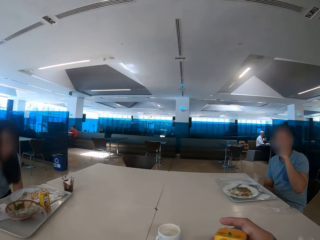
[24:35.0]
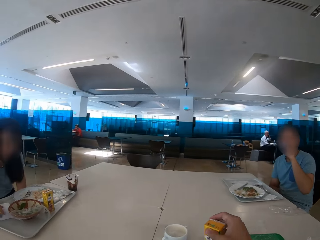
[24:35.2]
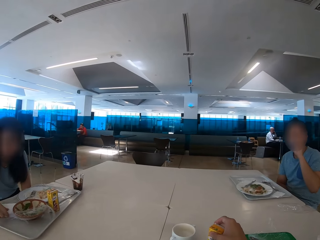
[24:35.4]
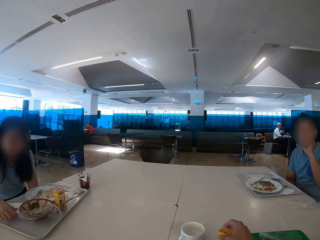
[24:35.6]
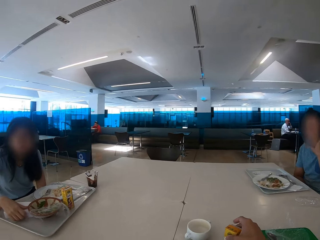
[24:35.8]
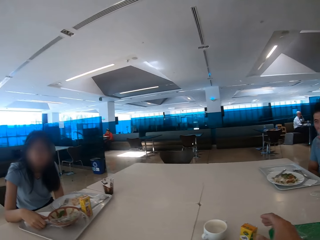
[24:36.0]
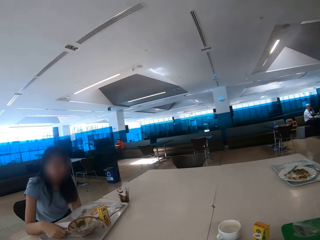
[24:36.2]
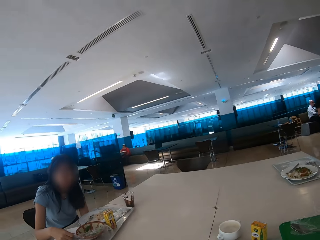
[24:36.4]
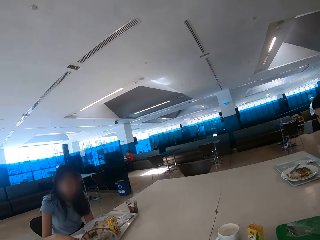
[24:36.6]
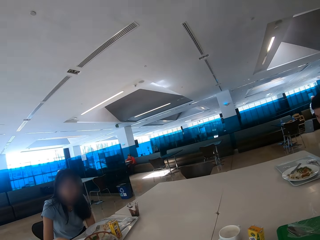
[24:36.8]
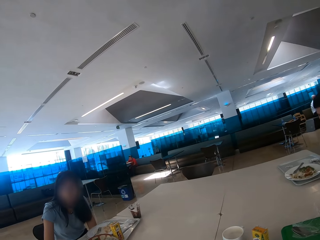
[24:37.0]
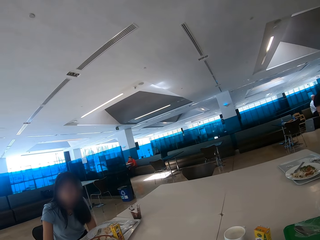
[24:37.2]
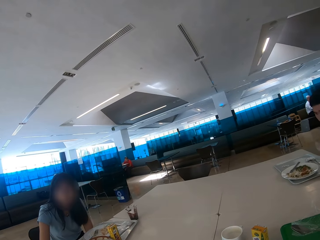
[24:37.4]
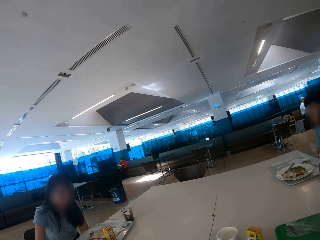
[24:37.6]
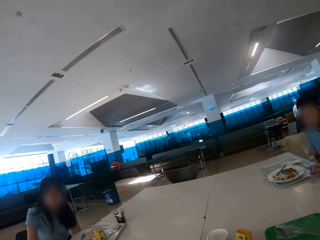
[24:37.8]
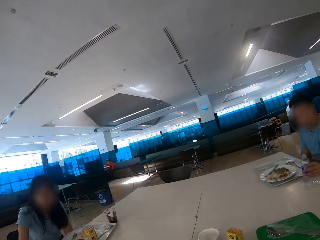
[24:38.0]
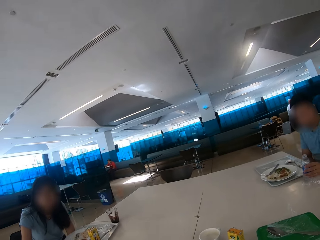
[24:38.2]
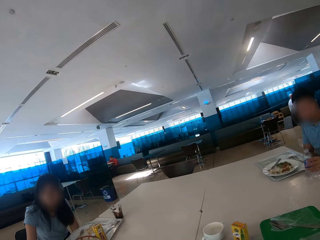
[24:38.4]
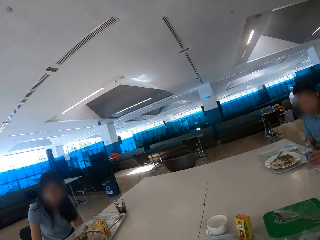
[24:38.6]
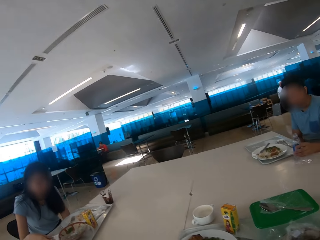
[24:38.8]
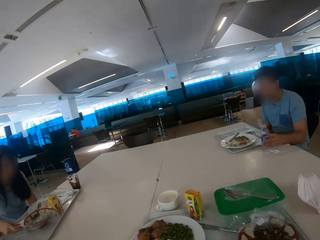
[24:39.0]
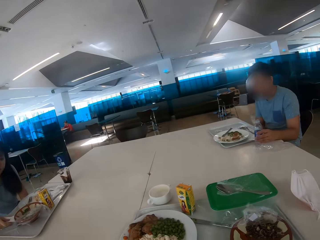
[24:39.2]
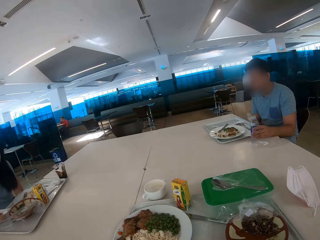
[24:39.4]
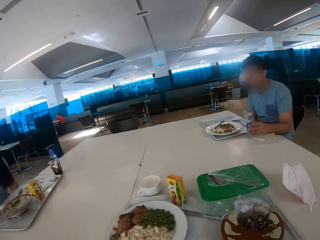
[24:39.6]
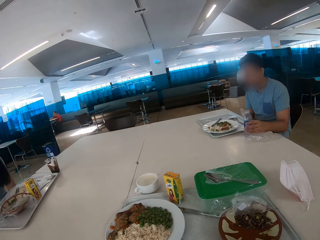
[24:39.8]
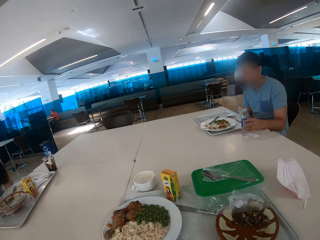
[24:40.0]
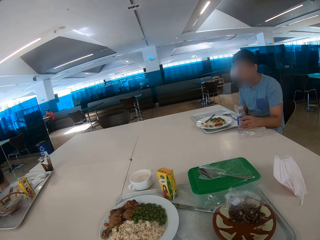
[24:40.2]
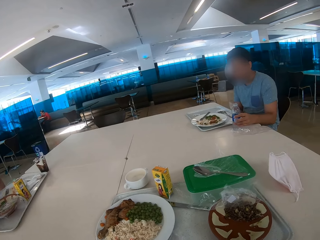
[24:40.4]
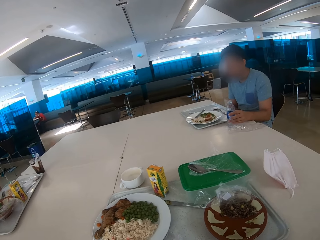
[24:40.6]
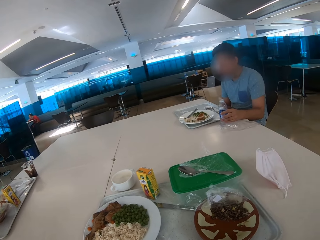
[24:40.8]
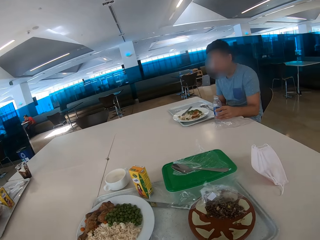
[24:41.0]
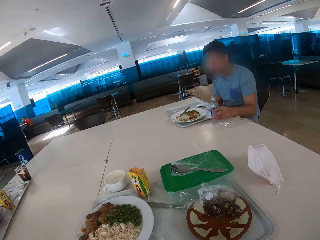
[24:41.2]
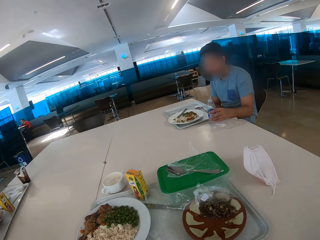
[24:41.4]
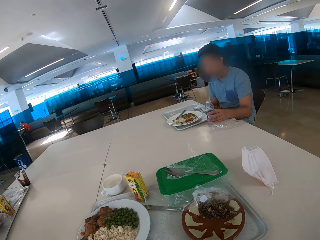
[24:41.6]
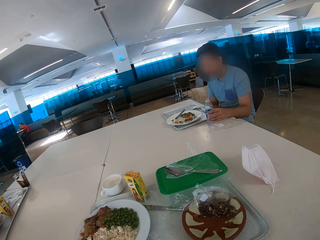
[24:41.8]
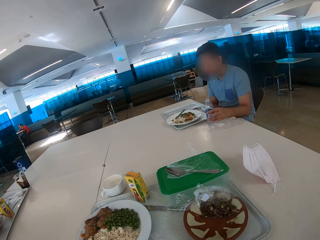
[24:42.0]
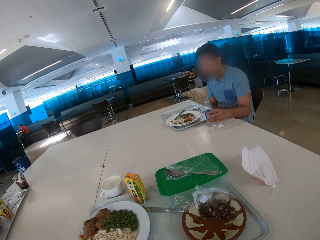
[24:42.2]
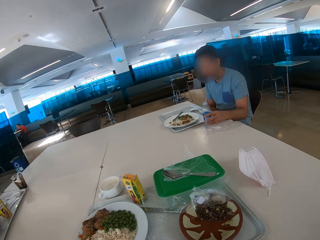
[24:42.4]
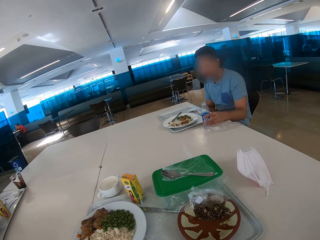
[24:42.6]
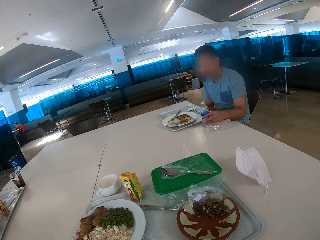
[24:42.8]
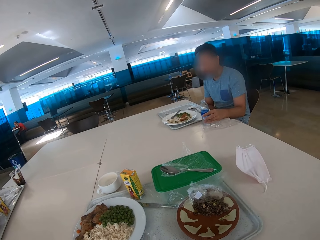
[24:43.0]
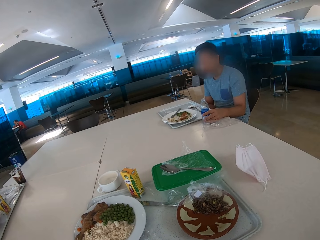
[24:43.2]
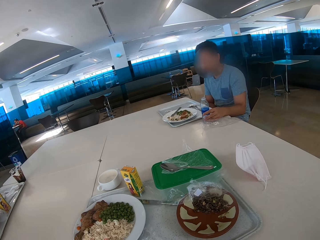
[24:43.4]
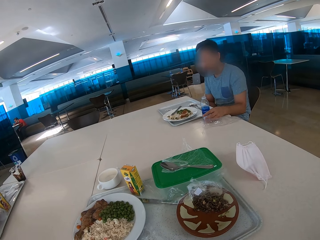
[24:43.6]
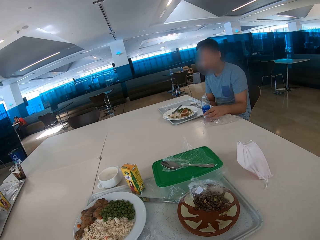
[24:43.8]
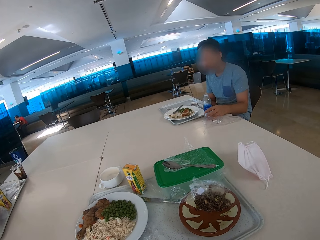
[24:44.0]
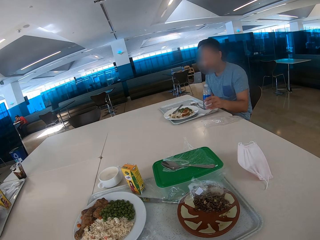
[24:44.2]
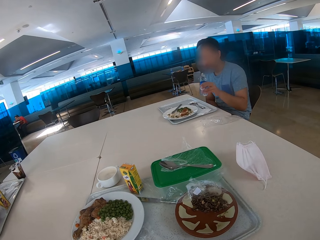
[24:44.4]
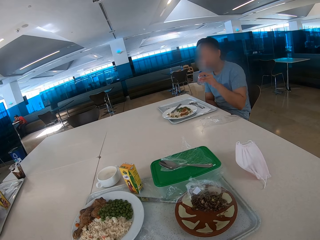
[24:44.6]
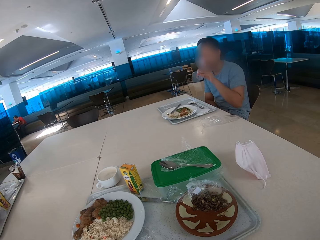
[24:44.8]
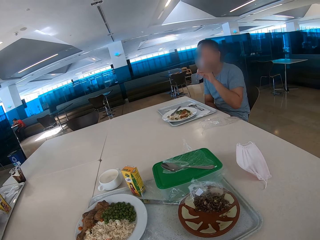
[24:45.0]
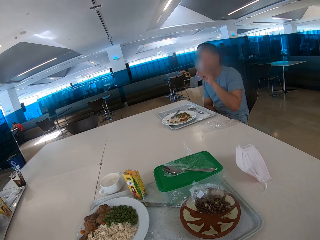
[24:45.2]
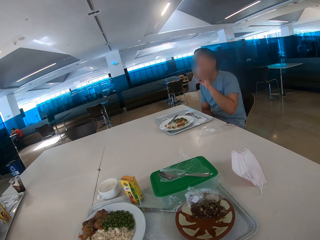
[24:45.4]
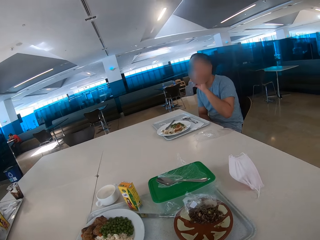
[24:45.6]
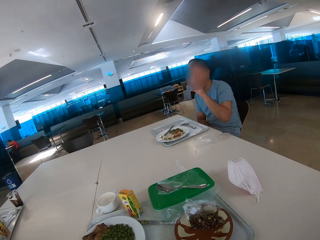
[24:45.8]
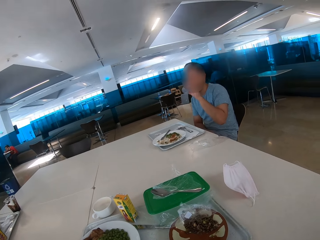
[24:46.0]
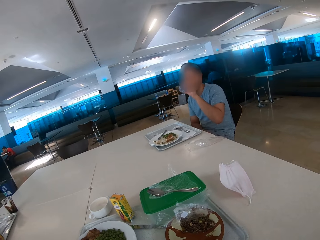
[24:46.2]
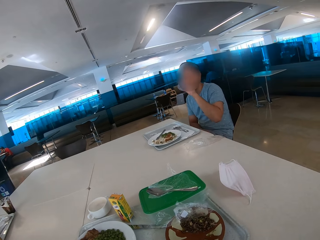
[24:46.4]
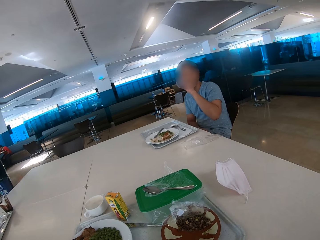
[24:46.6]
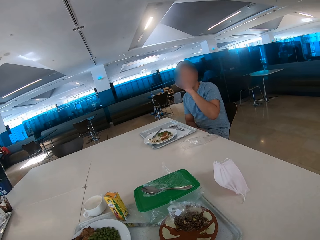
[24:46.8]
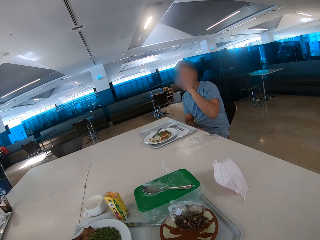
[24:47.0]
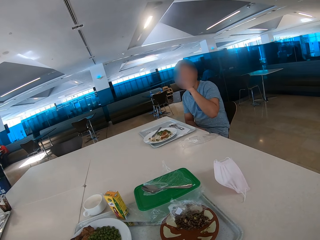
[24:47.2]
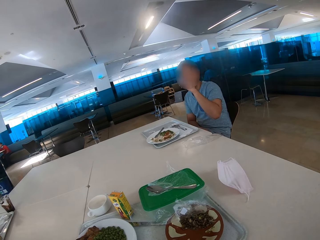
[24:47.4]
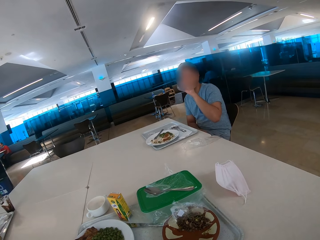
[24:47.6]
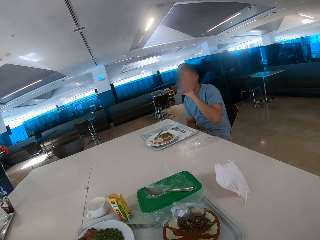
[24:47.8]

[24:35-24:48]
The camera wearer puts the bread on the table. They look around. They look at the man. The man drinks water from the bottle.

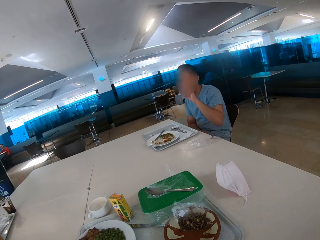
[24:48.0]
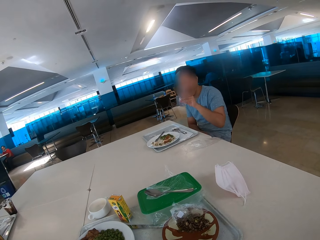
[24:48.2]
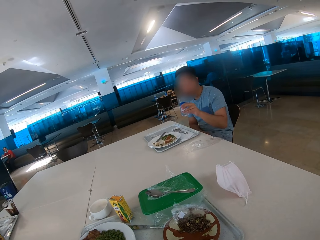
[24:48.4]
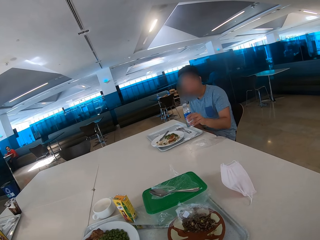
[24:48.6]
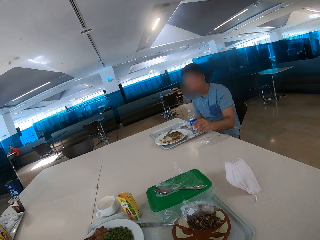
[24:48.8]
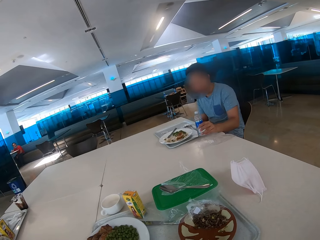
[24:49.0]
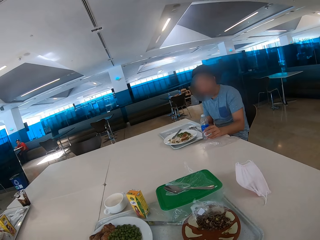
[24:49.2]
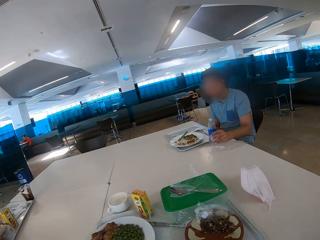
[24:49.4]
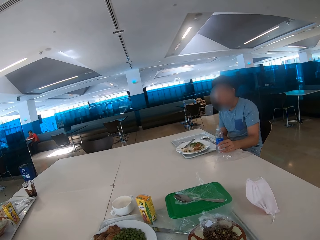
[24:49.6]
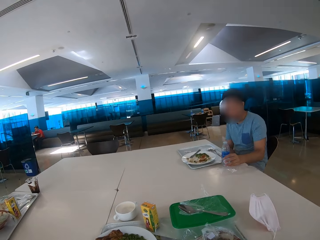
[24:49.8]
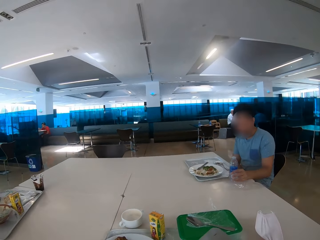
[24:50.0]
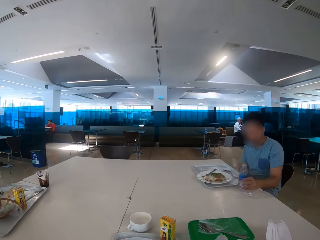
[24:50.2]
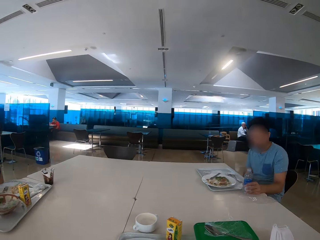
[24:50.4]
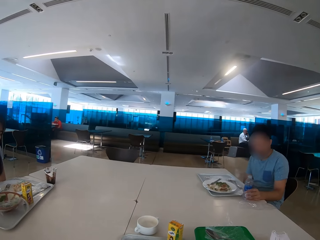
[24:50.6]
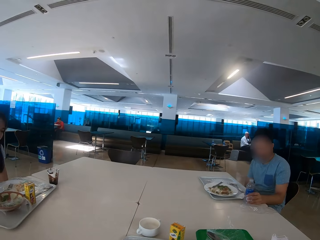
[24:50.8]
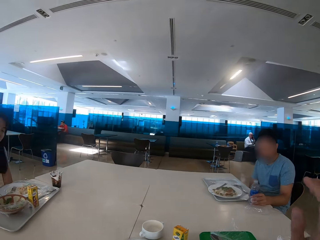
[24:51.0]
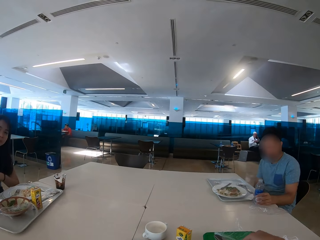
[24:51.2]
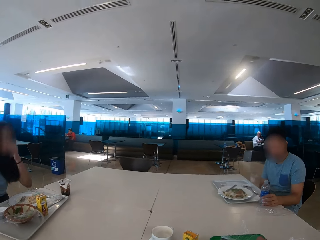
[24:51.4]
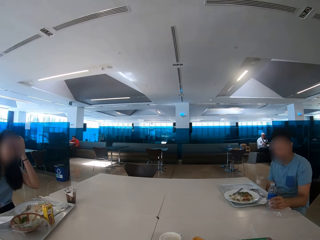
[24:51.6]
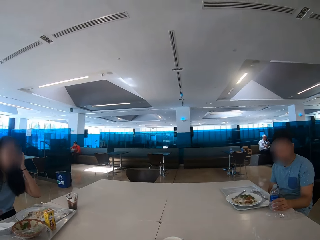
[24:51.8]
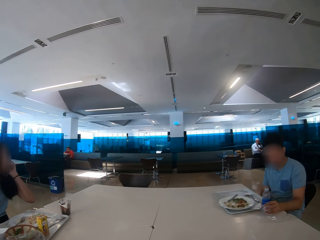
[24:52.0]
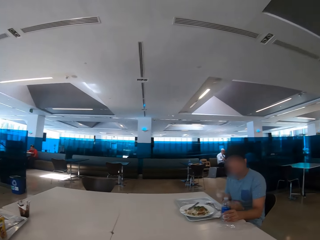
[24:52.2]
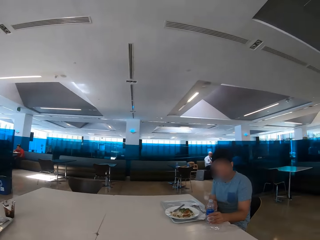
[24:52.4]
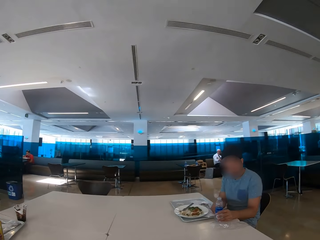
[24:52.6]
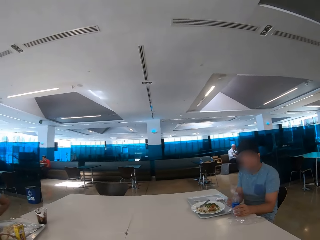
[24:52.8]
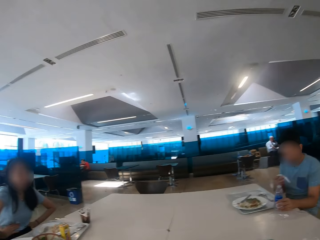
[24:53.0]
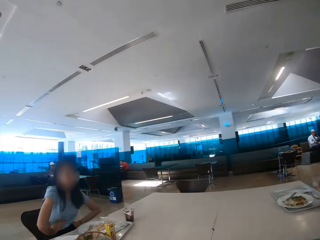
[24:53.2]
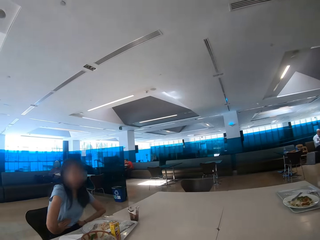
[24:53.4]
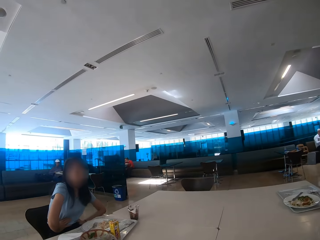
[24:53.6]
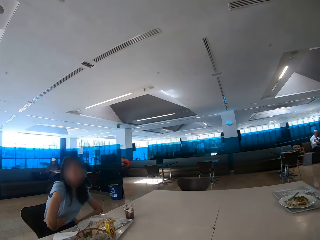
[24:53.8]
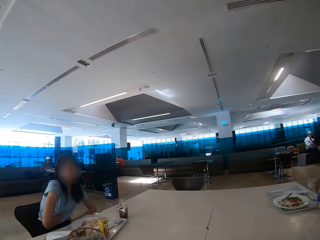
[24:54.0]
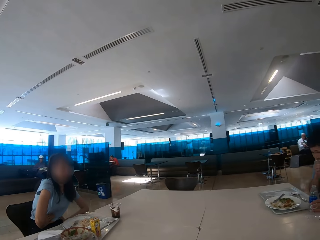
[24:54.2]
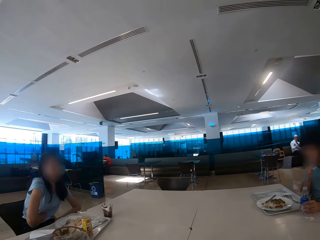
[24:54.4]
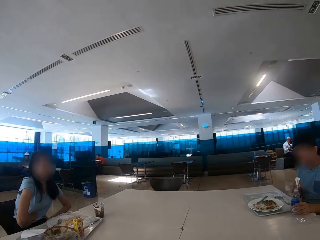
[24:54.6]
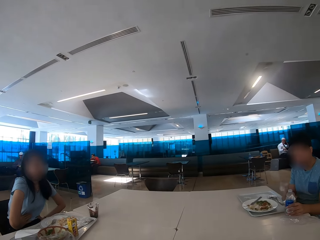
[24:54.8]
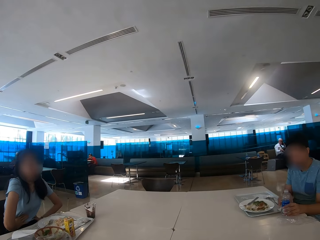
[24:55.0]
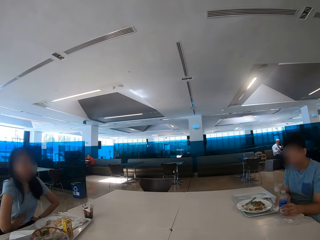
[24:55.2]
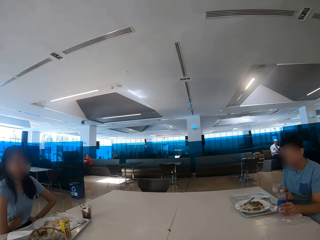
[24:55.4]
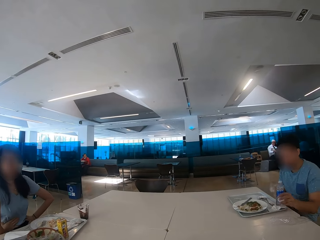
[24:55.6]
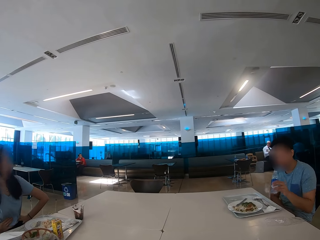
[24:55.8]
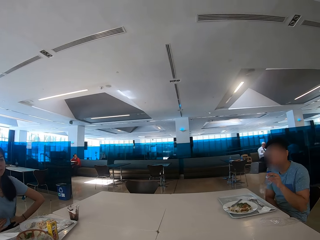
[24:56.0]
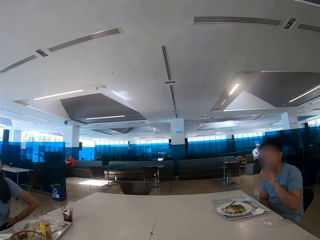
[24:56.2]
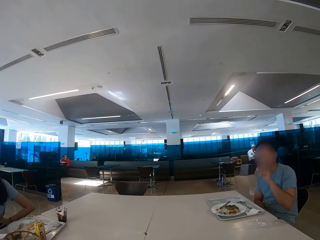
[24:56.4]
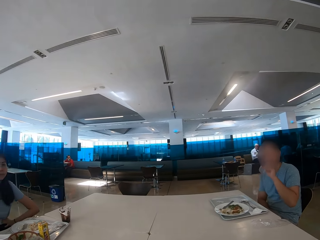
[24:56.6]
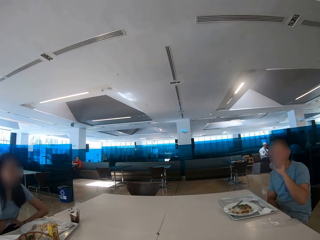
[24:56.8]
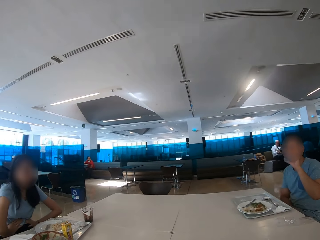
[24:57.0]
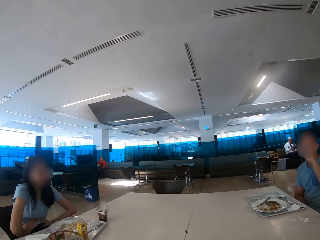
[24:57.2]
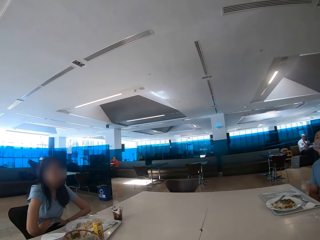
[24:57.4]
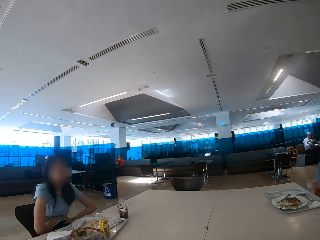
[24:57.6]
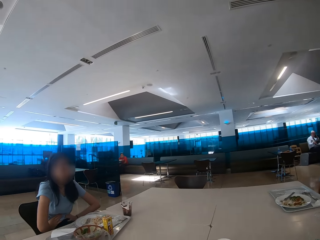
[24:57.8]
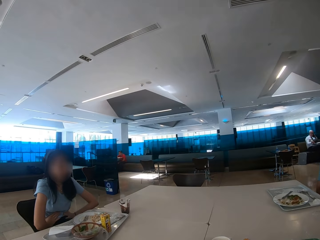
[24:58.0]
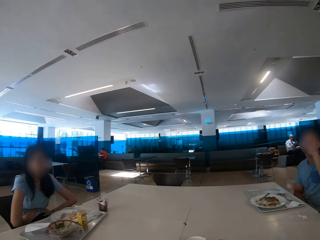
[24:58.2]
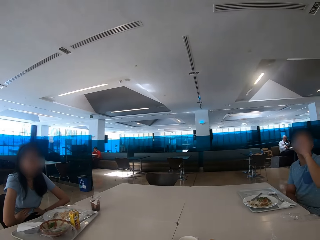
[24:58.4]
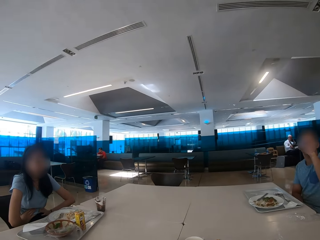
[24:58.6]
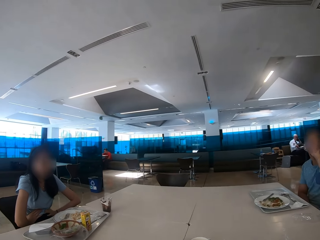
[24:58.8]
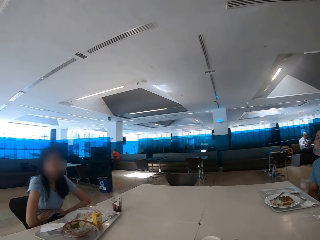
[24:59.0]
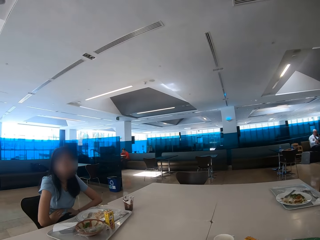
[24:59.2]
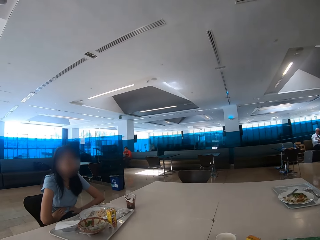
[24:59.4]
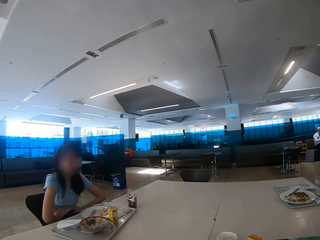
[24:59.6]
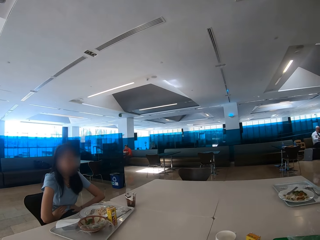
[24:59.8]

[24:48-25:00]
The man puts the water bottle on the table. The camera wearer looks around the restaurant and converses with the man. The woman touches her stomach. The man wipes his mouth. The man drinks from the water bottle.
